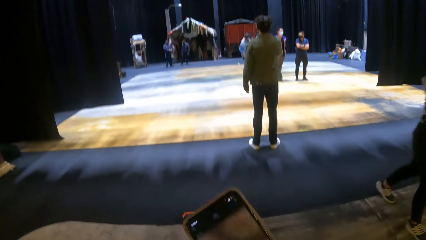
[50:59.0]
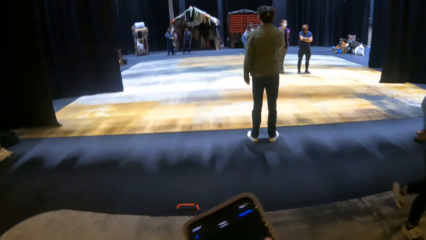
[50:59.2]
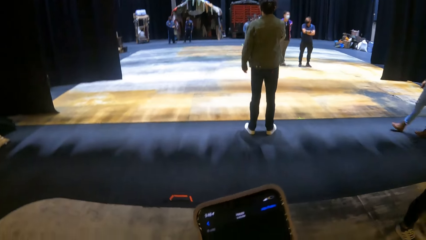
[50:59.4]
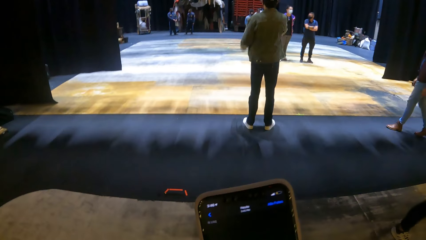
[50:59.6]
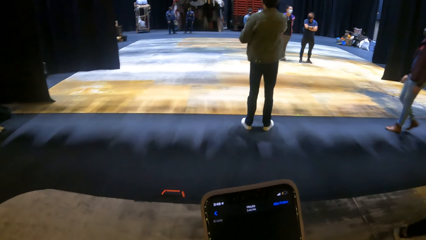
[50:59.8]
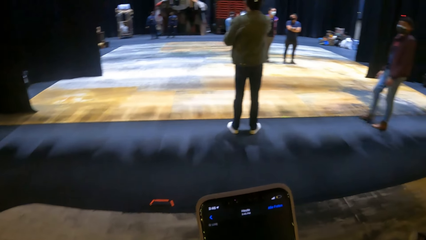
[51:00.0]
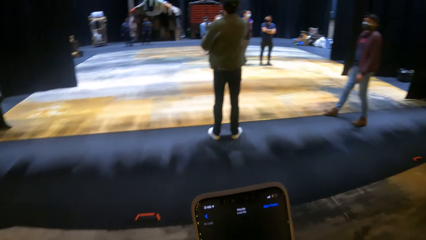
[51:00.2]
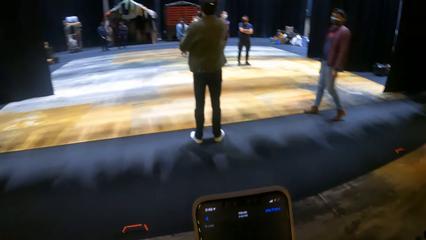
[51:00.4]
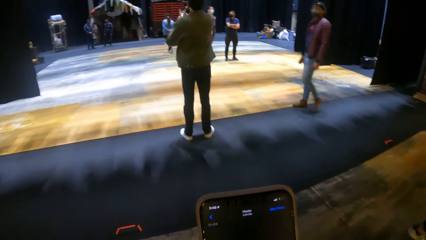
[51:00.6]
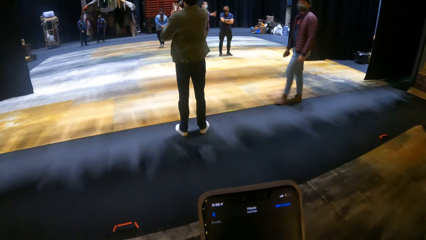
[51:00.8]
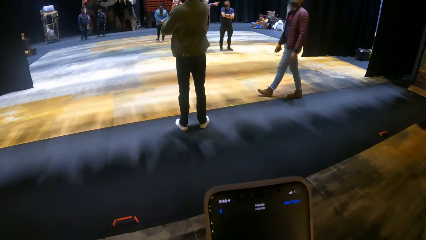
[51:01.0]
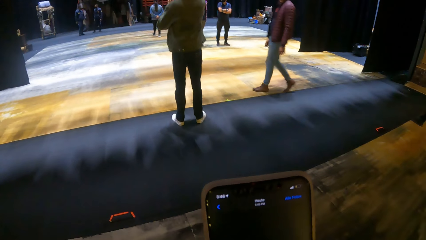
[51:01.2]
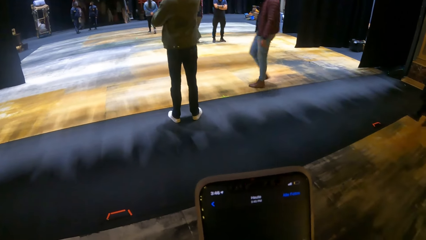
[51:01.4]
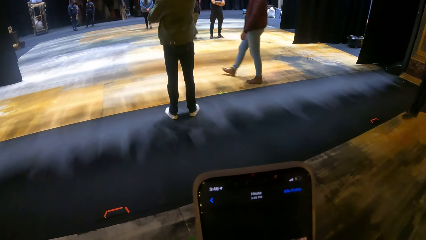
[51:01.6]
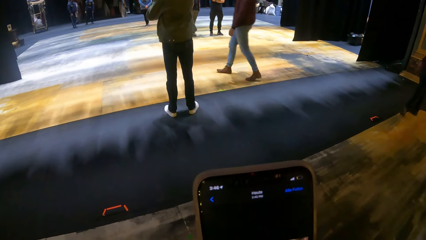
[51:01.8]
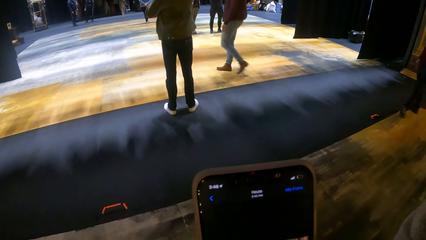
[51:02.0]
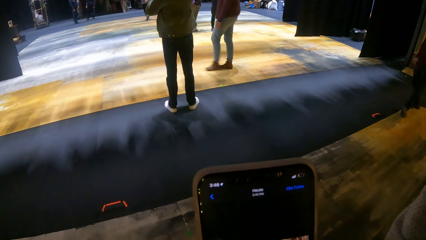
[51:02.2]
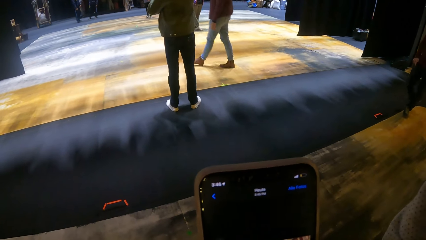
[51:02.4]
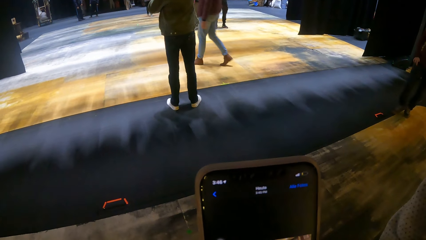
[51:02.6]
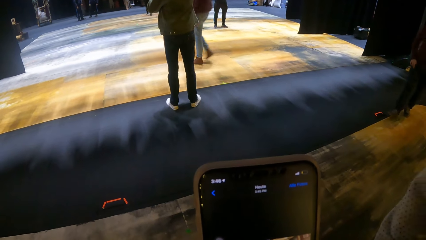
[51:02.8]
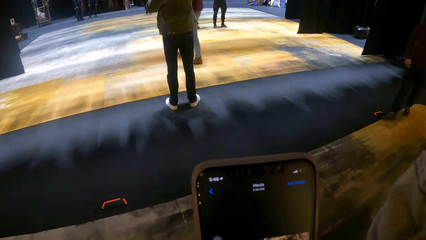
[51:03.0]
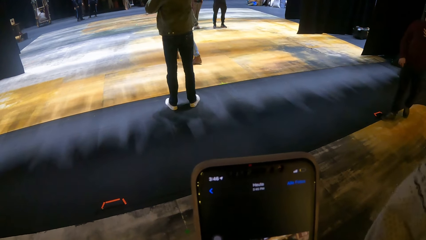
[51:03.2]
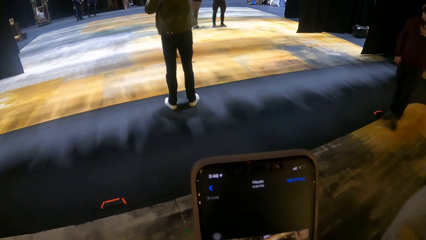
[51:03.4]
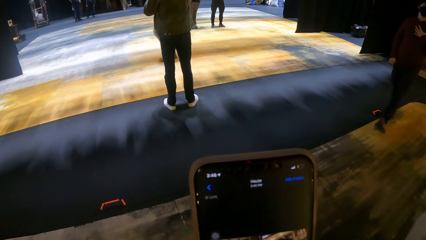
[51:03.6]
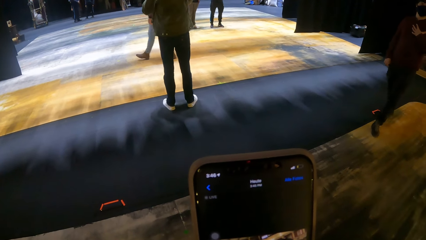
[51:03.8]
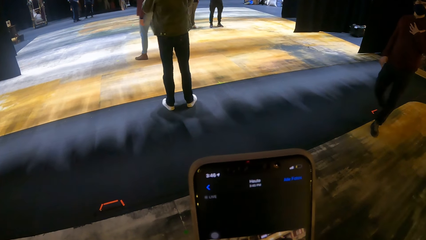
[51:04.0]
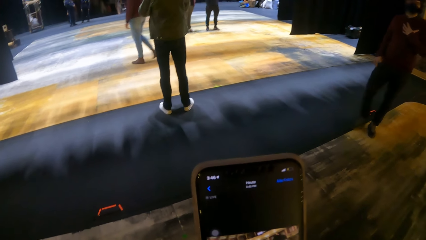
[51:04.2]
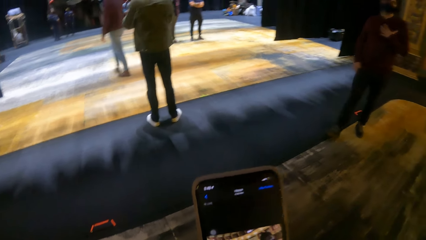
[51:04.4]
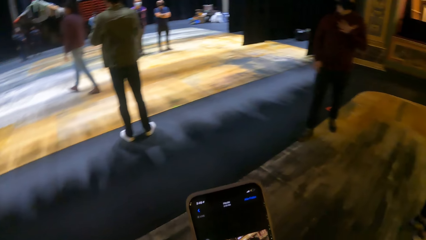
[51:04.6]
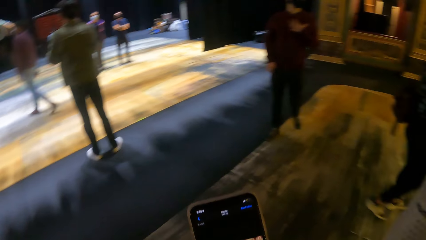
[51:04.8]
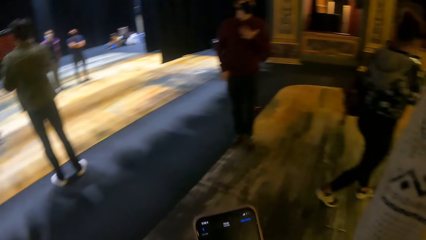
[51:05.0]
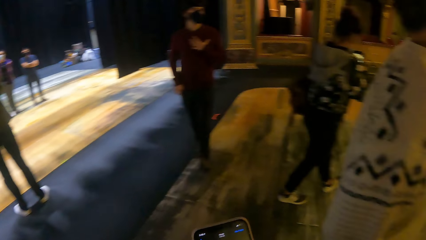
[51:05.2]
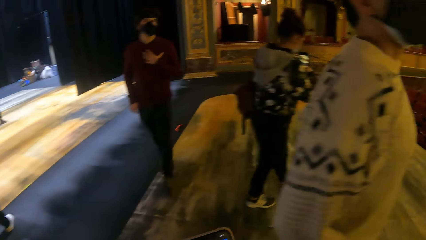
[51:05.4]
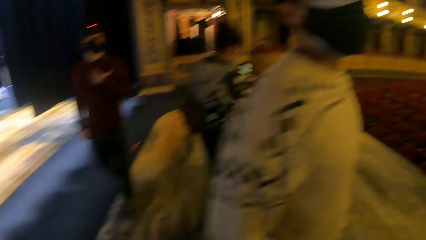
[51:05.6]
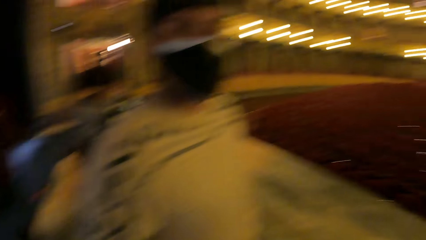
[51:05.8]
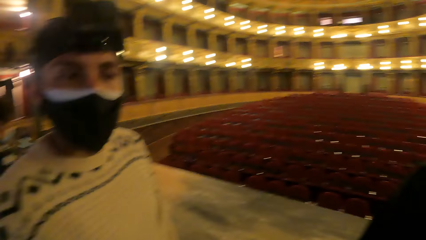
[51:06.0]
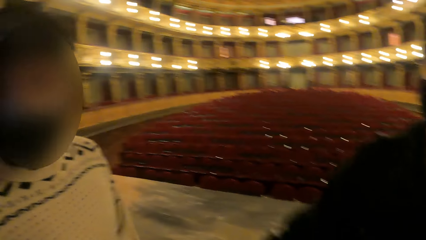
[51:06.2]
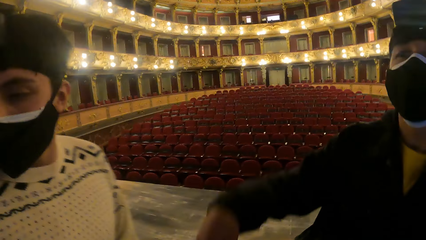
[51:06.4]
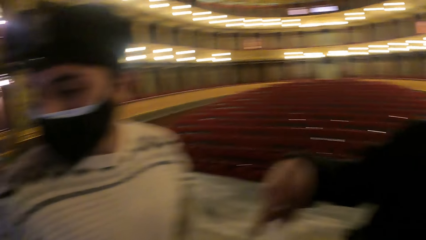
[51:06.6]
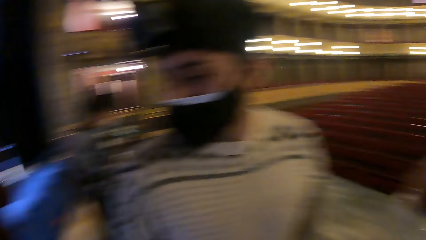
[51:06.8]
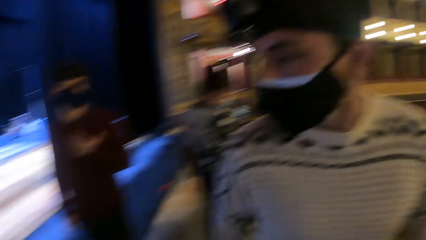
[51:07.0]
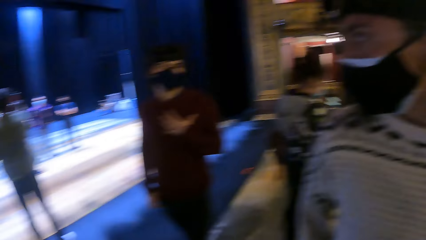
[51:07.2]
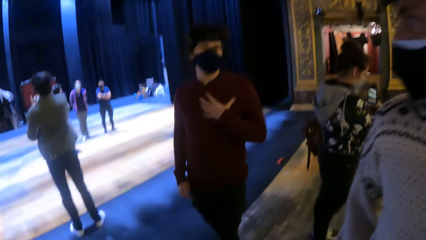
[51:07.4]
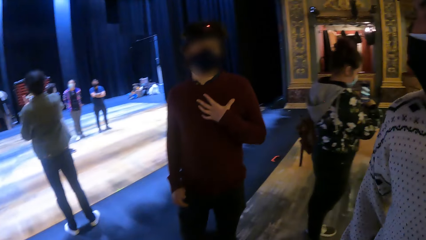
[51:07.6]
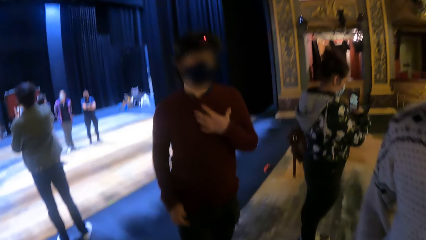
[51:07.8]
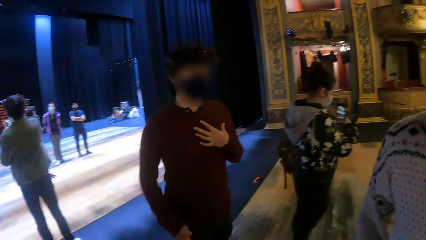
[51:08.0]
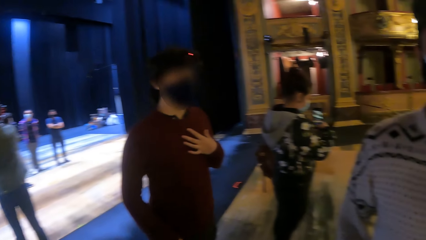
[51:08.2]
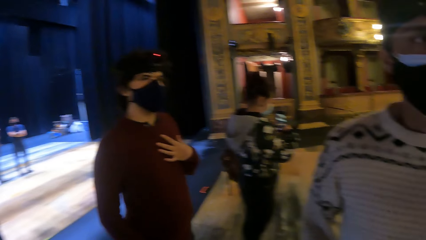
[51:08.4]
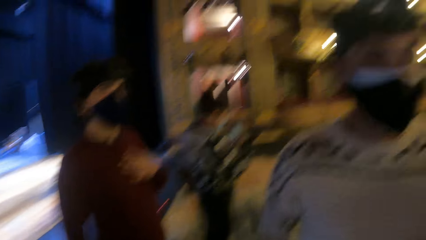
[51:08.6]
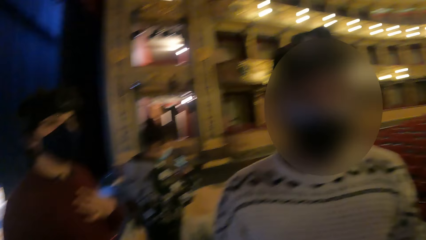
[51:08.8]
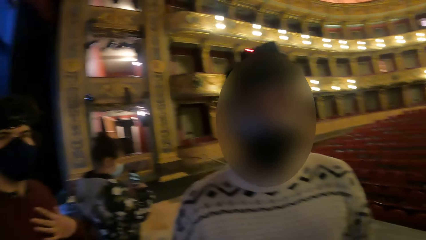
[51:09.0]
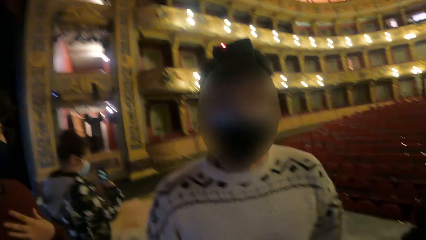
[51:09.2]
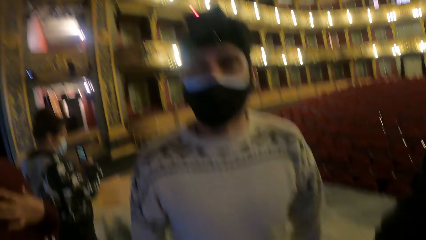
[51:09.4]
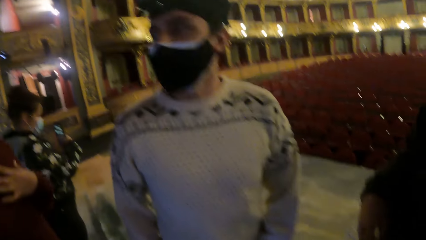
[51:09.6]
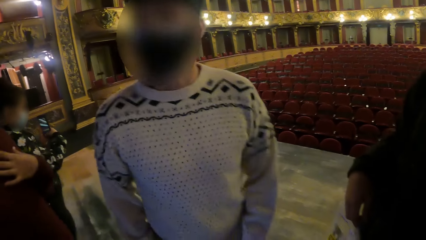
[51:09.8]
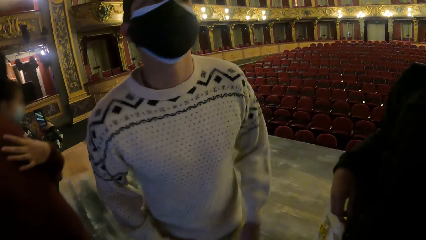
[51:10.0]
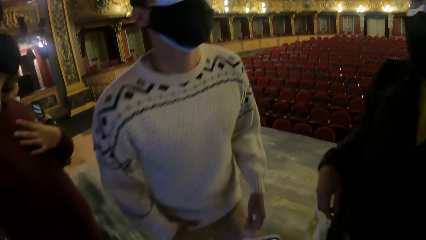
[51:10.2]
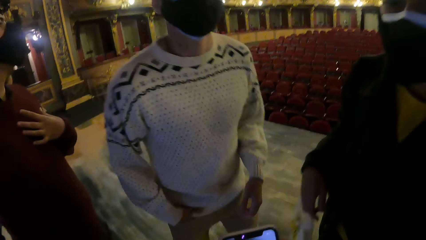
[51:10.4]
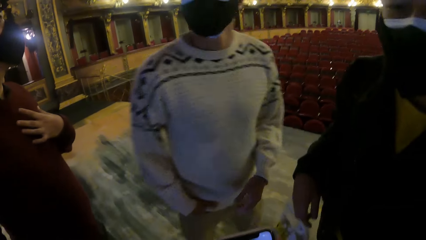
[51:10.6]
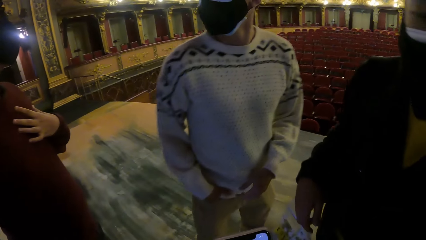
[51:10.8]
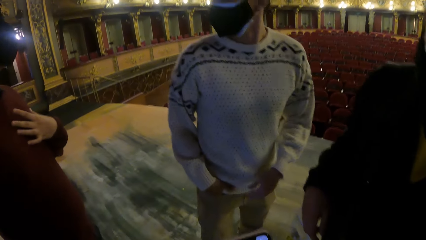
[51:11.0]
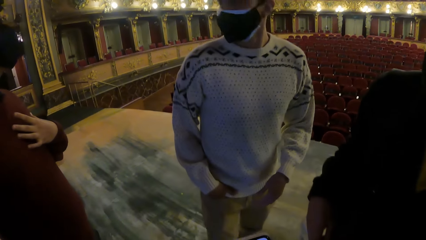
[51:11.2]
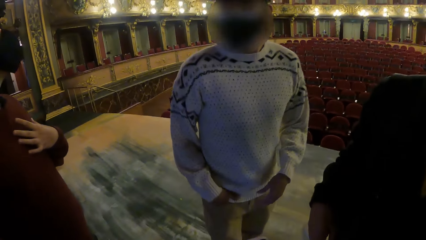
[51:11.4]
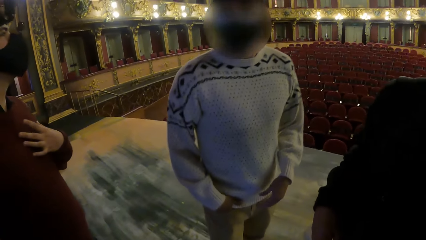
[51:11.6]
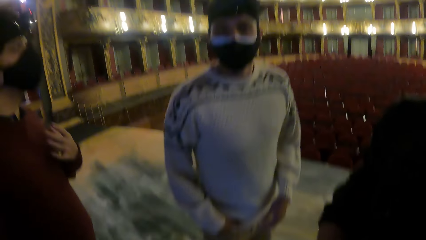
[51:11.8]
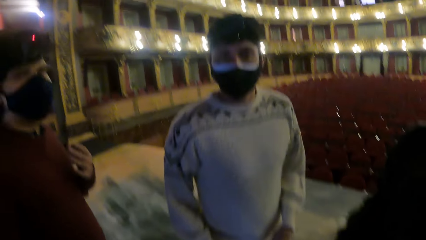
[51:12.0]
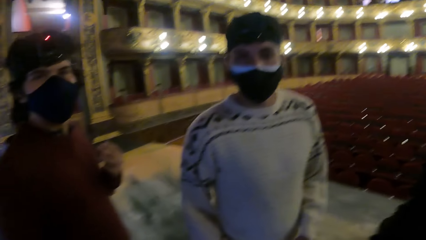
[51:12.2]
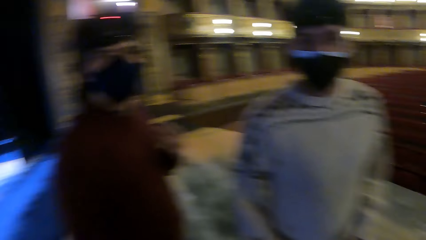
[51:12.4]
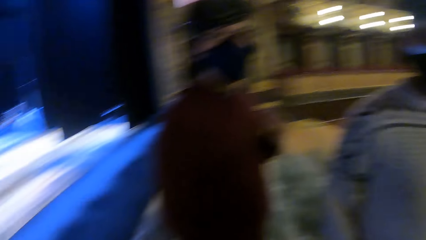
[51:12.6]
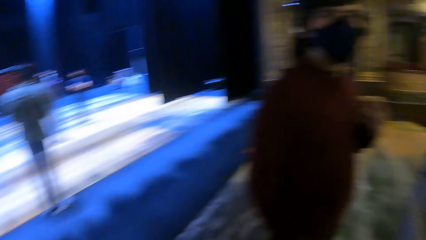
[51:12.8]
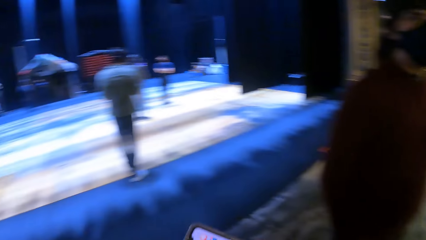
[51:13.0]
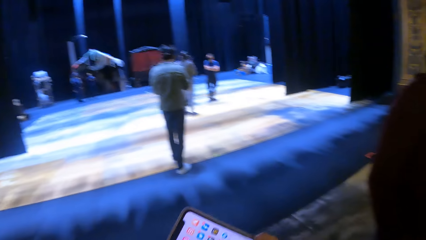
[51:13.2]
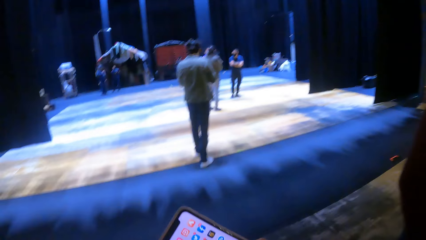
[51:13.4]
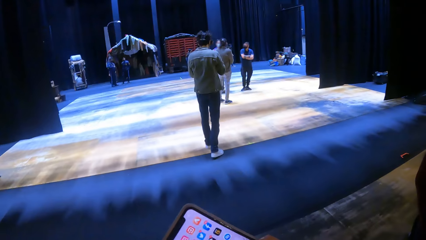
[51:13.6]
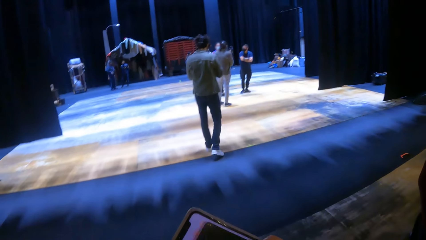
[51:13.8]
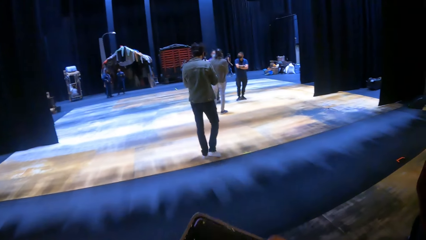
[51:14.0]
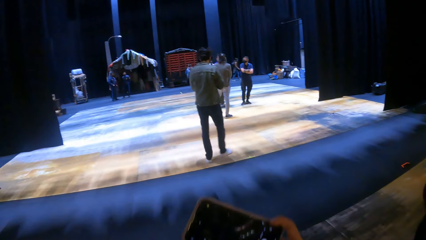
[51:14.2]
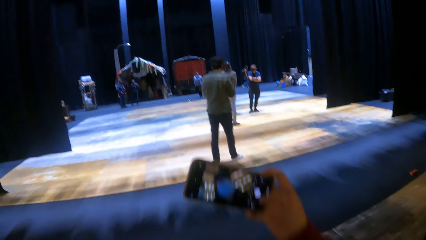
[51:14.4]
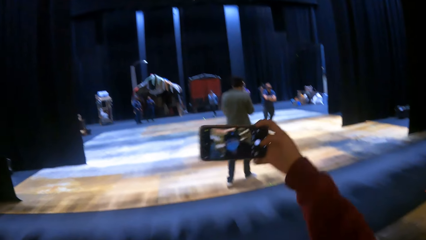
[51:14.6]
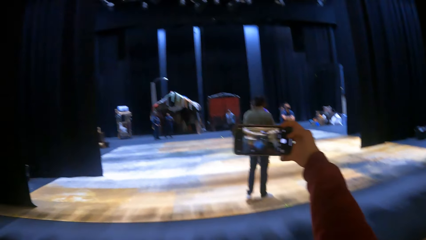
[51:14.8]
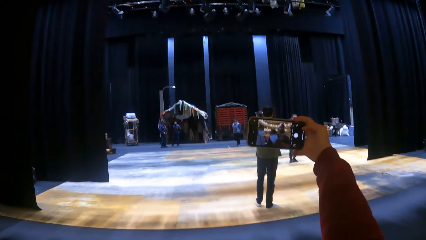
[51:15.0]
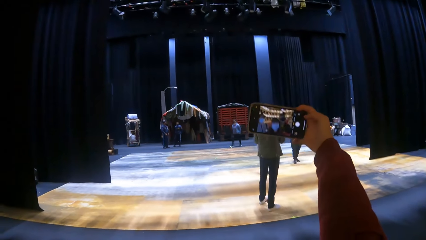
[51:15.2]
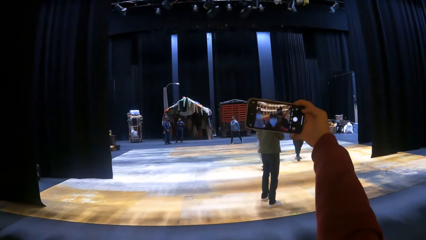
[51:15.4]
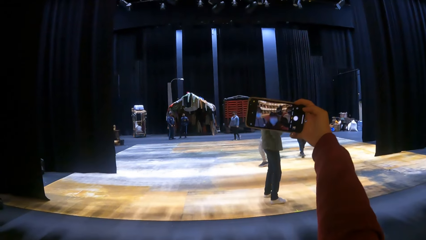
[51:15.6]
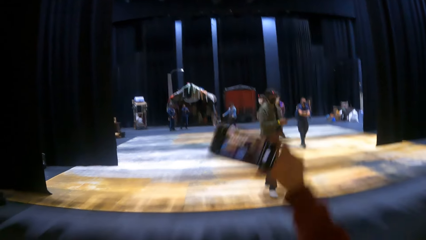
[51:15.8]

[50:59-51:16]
The camera wearer interacts with the man. She interacts with another man. She interacts with the first man, the other man and a third man. She stretches the phone in her right hand.
